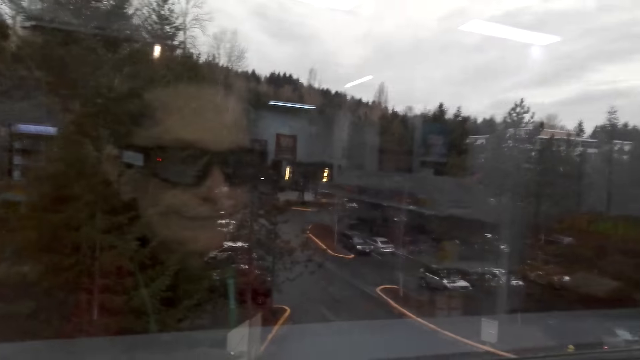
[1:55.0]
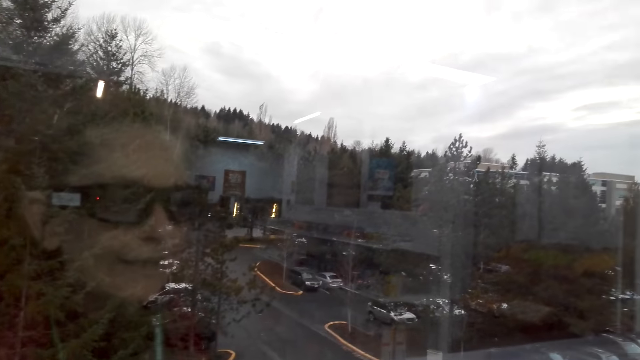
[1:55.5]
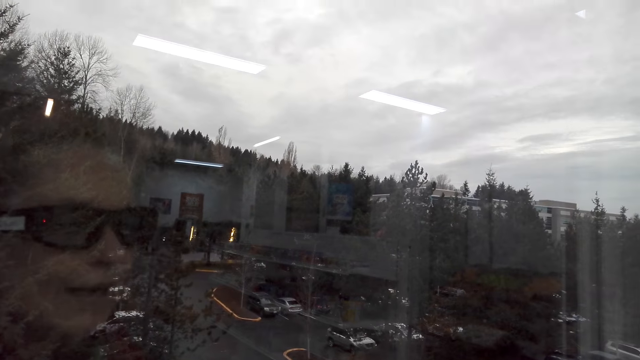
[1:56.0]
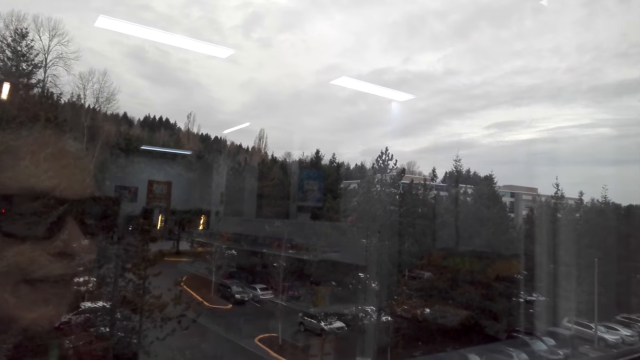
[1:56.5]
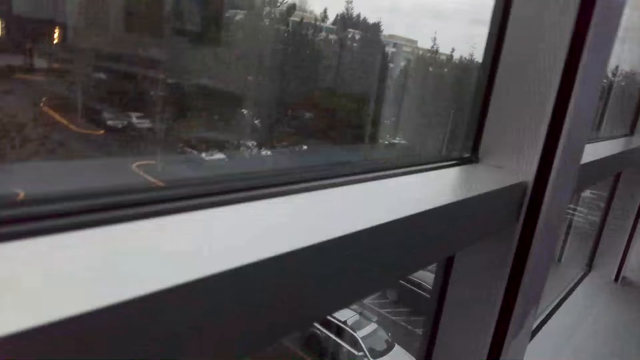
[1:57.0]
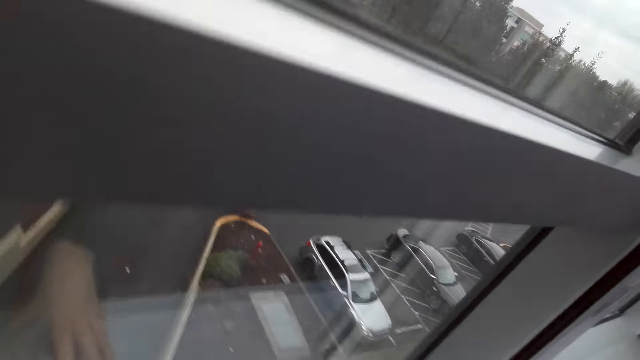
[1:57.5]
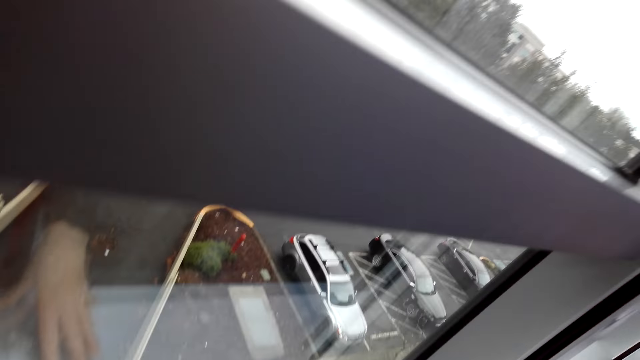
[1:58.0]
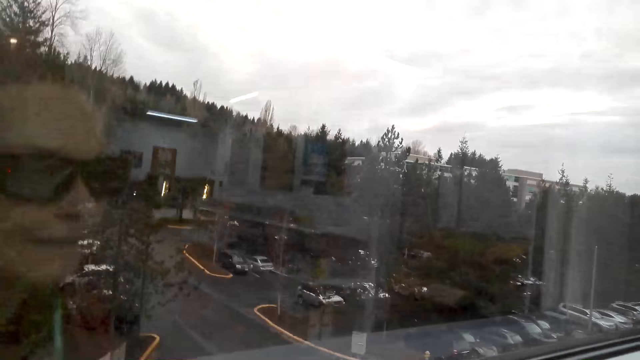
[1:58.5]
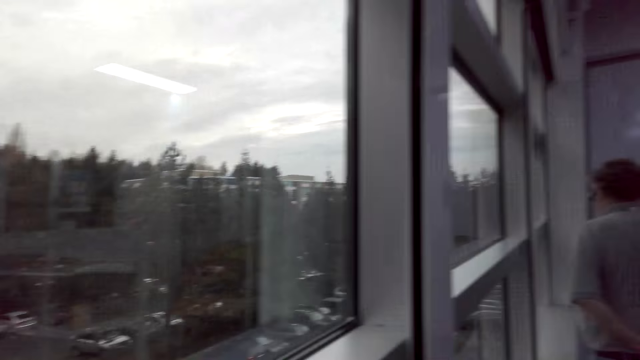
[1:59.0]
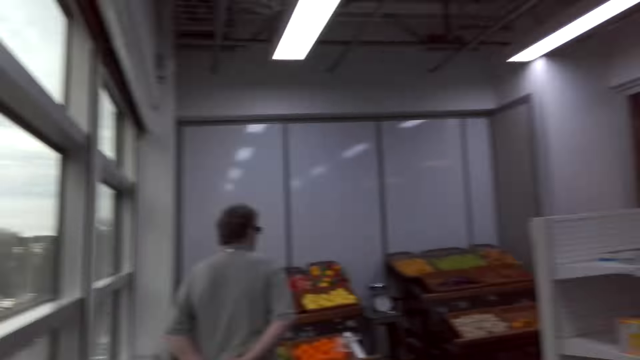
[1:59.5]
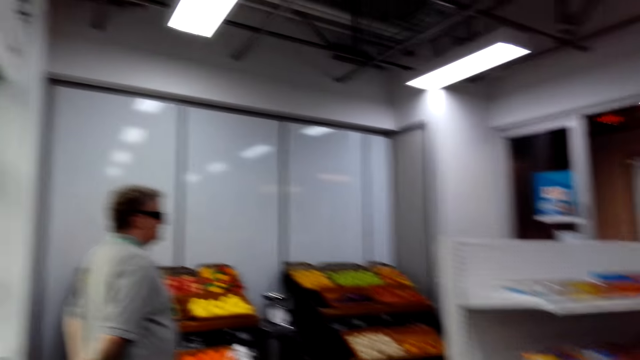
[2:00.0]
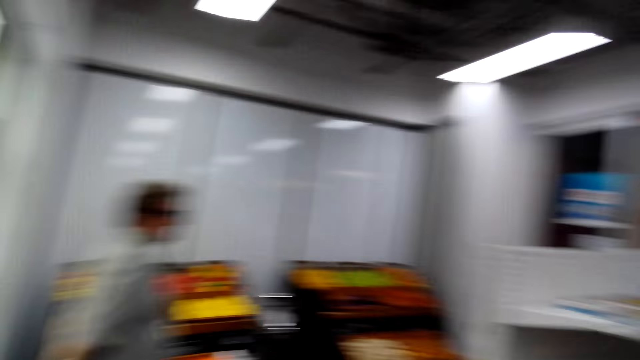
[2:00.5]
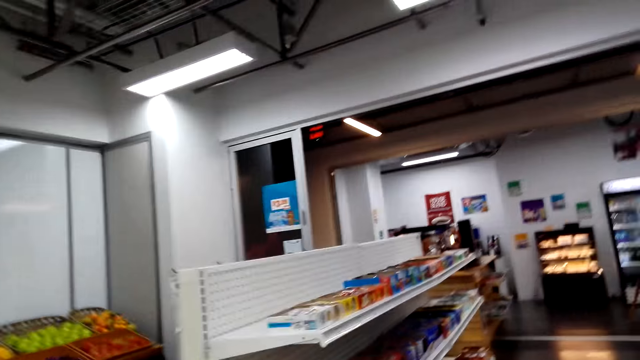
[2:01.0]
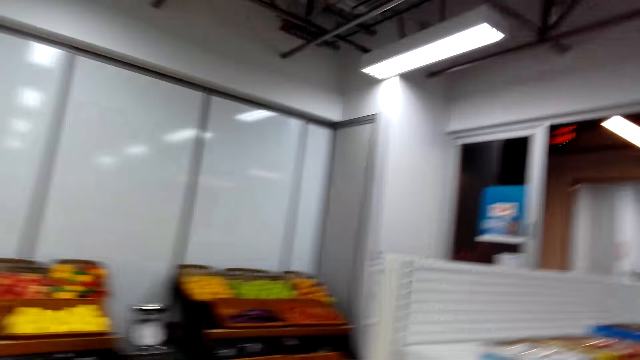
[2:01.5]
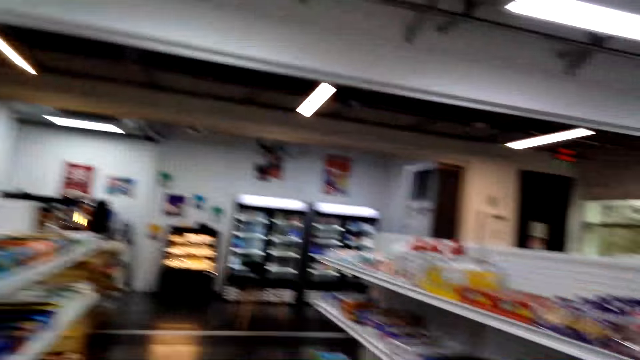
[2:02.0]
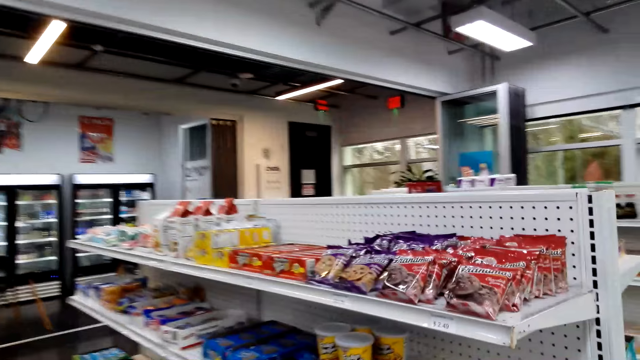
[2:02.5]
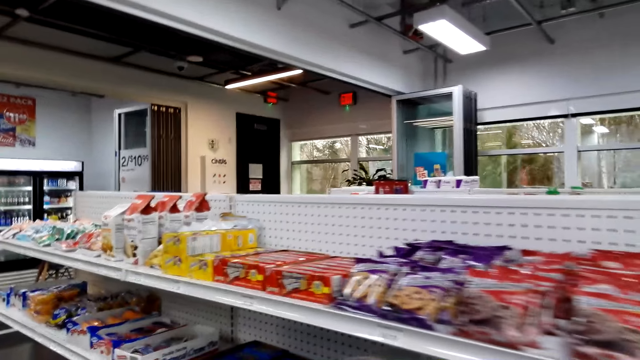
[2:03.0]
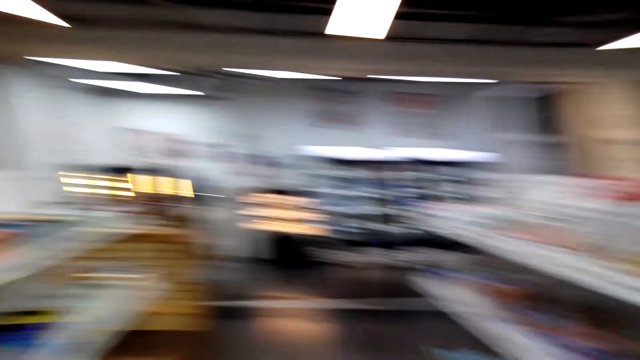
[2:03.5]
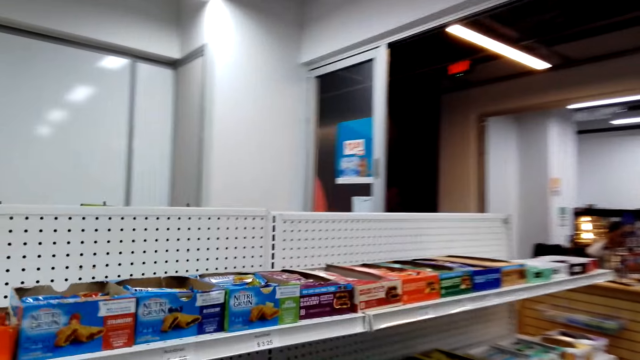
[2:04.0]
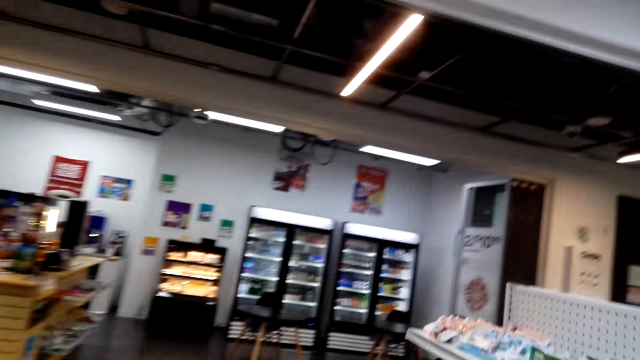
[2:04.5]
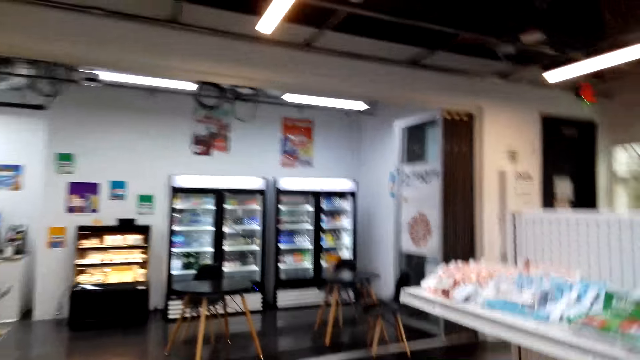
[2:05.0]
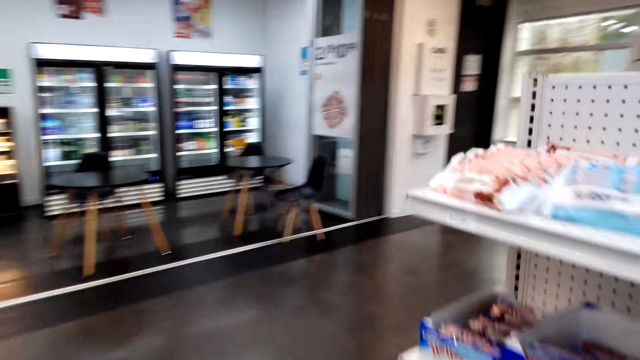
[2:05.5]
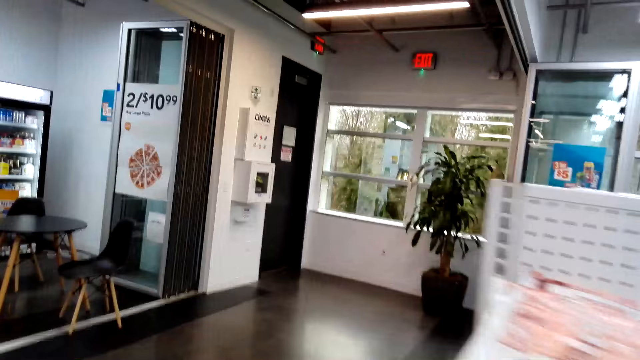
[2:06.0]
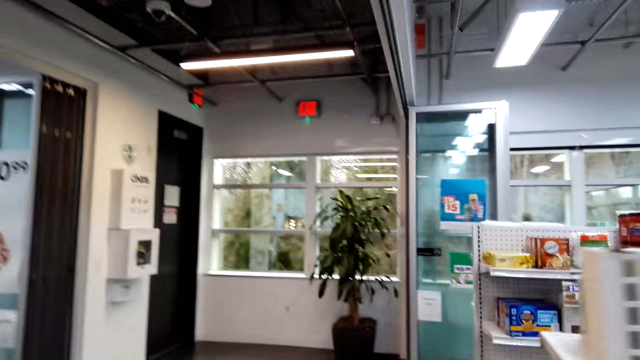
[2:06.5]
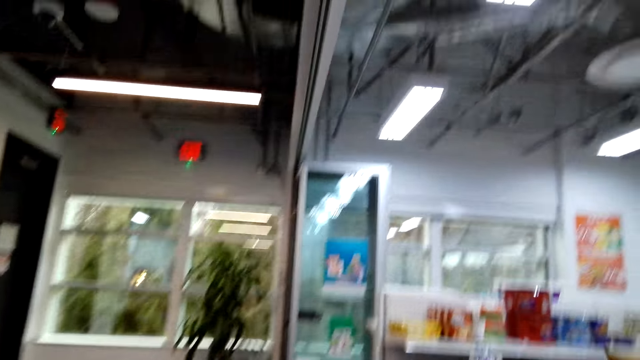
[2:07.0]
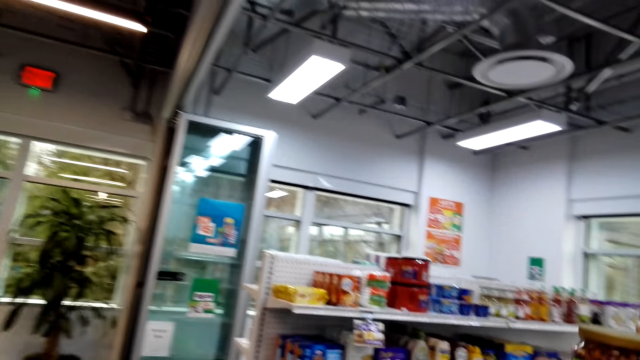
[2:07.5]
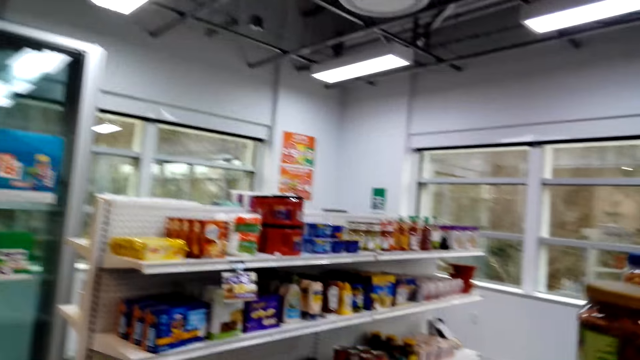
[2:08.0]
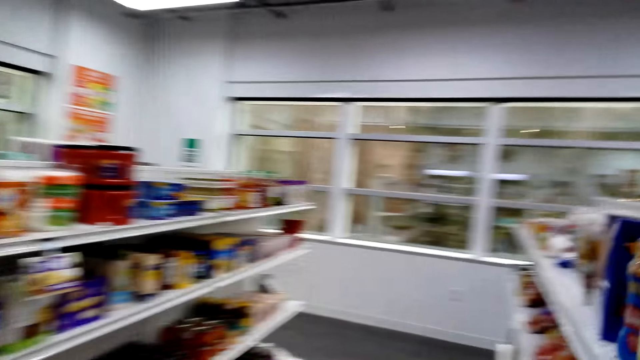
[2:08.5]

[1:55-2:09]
A man walks around the store. The camera wearer walks around the store.

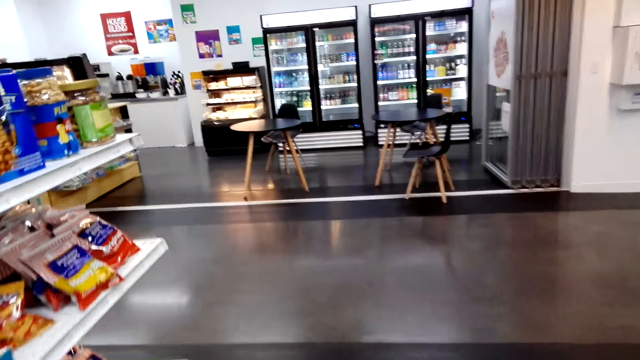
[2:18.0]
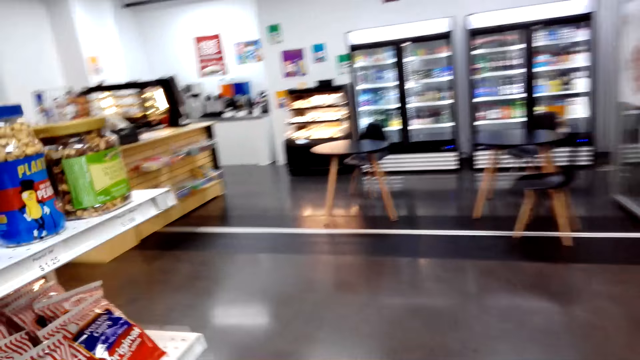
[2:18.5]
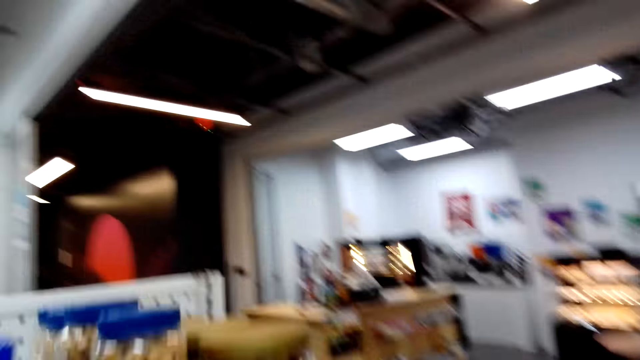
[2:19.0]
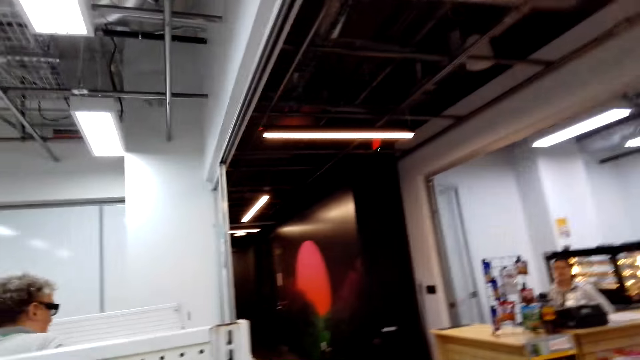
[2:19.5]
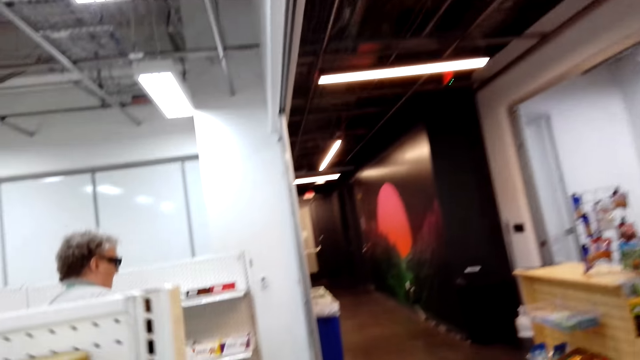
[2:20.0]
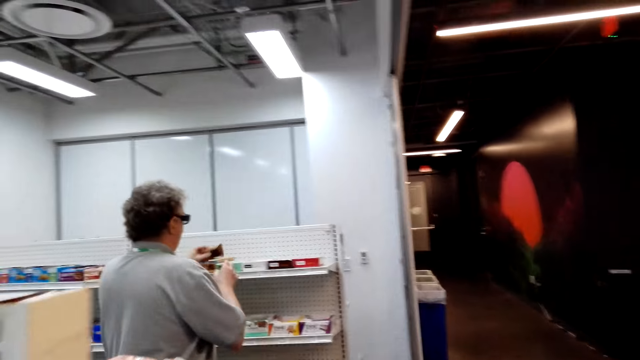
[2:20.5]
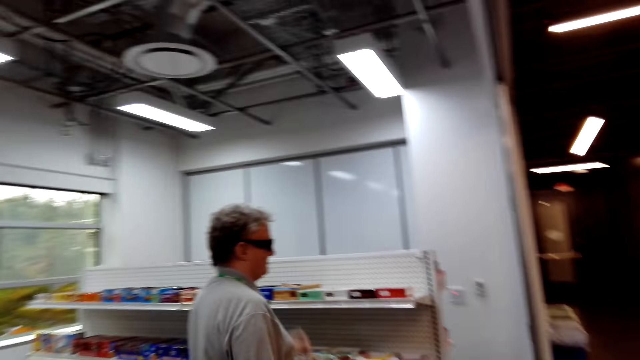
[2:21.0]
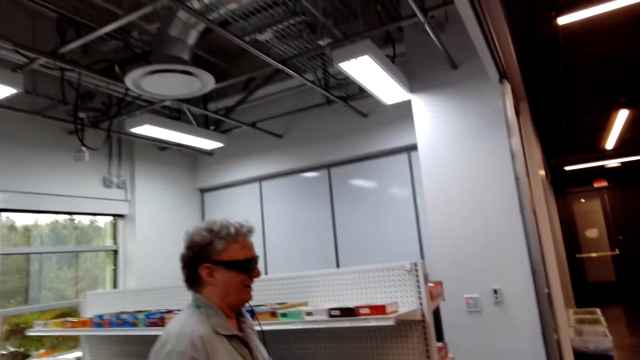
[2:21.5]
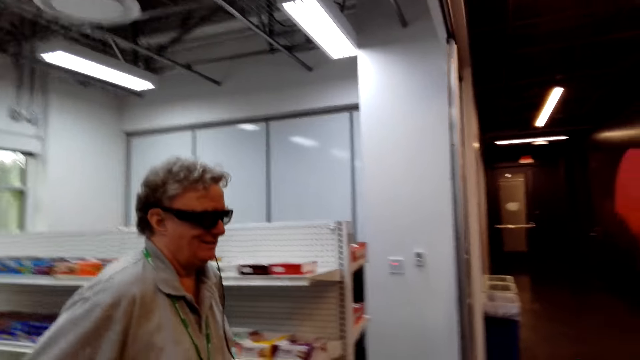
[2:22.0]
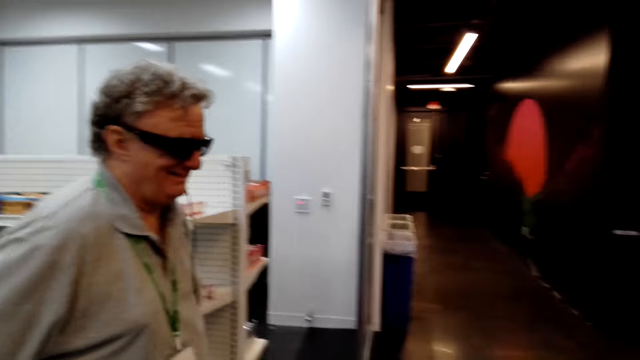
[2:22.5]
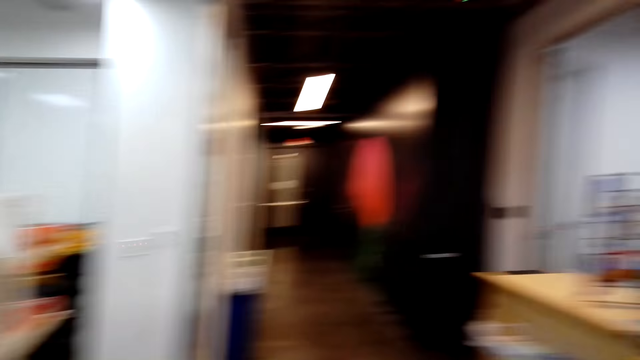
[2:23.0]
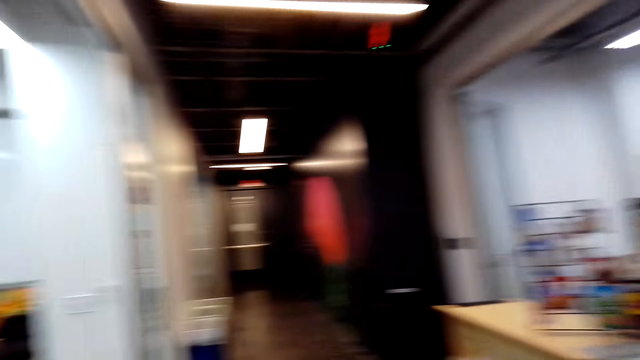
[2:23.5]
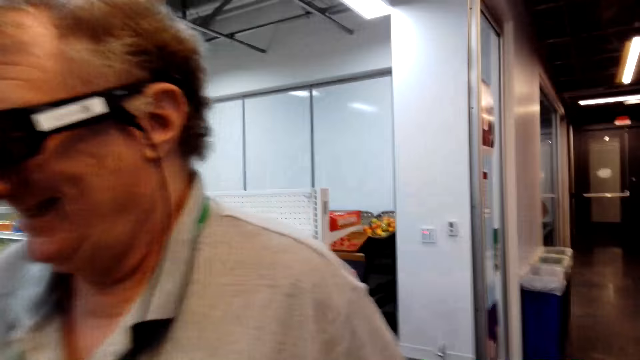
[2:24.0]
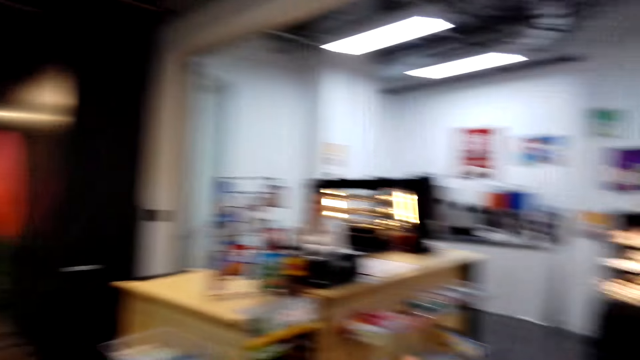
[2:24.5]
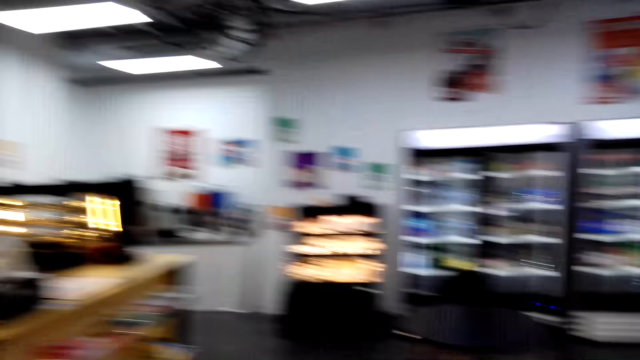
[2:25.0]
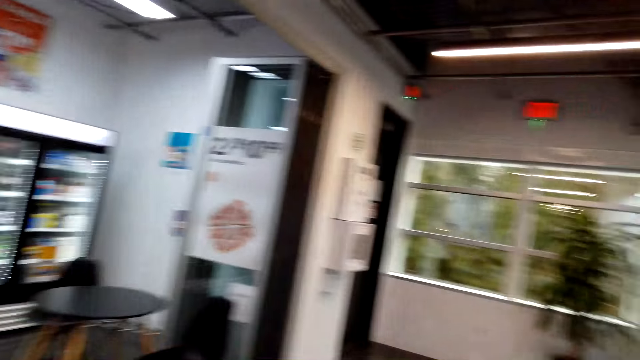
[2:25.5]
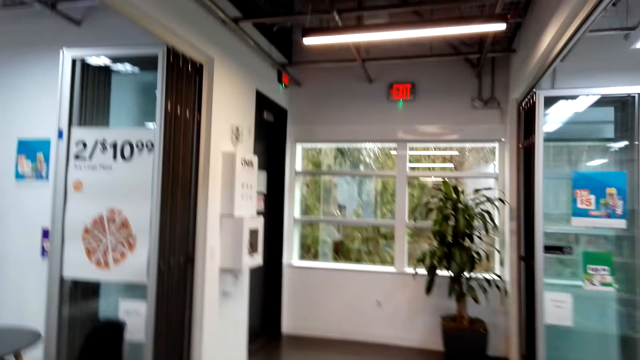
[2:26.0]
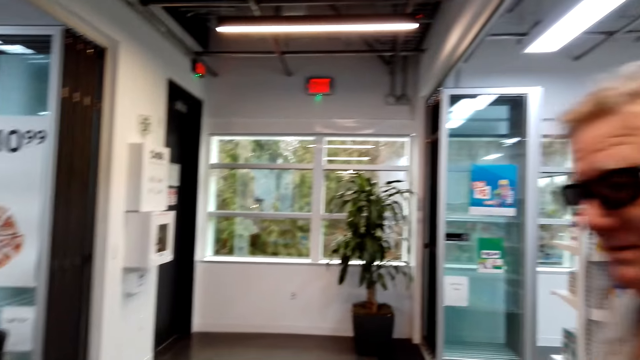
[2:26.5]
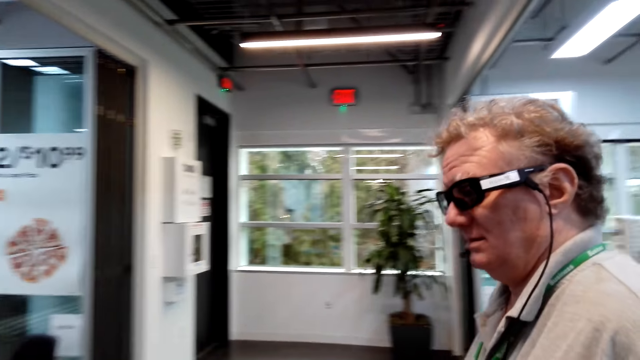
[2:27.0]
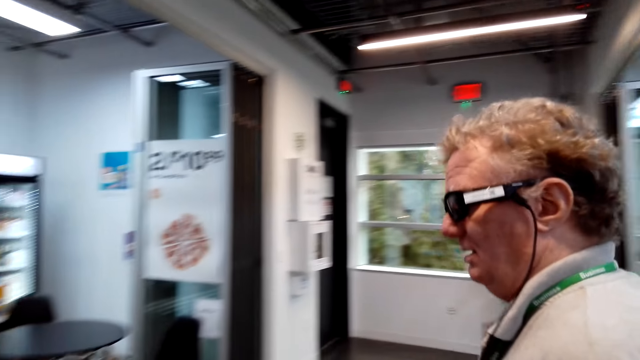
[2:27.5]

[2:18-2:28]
A man picks something on the shelf. The man places something on the shelf. The man walks around the store. The camera wearer walks around the store.
